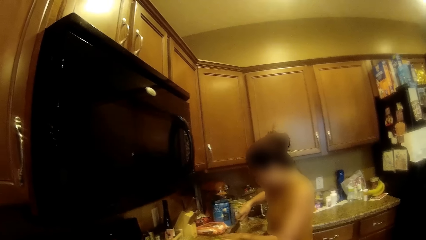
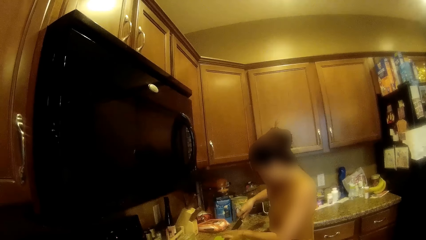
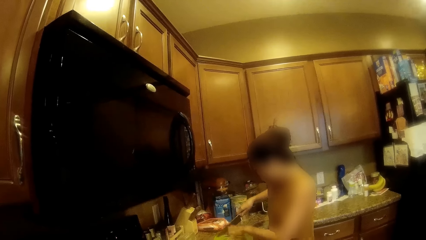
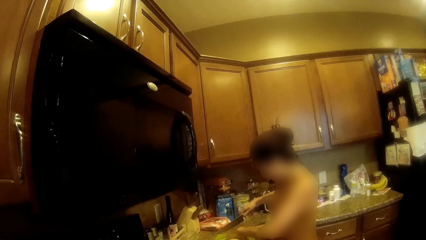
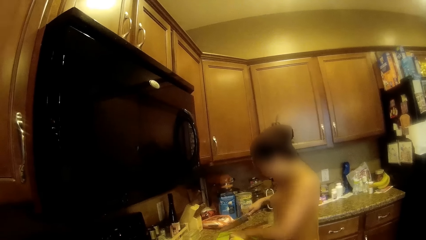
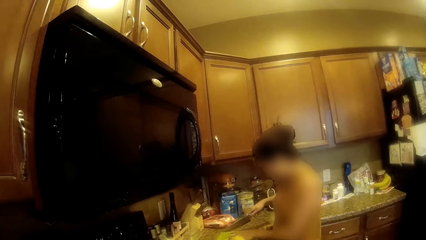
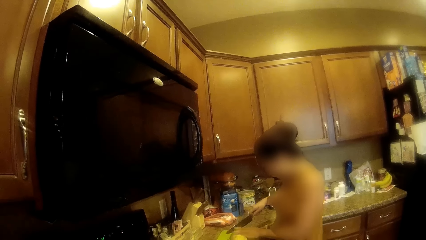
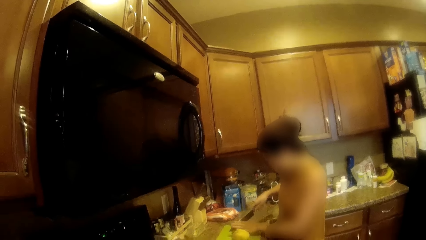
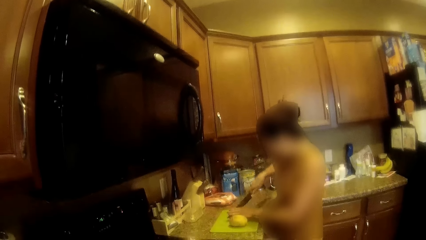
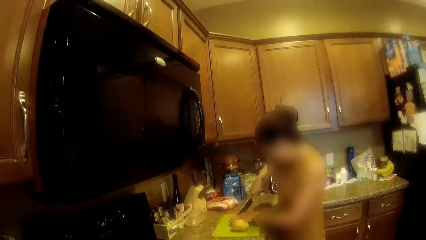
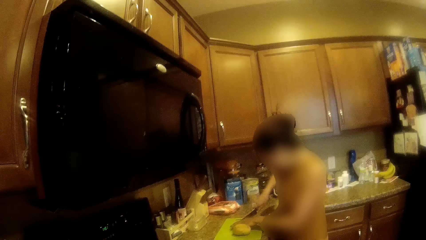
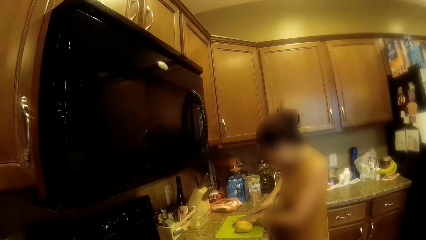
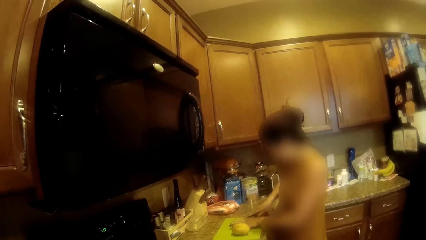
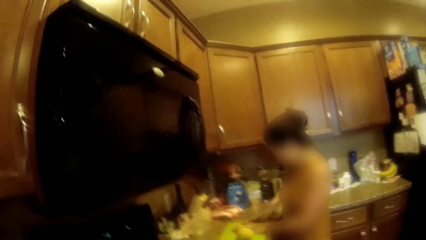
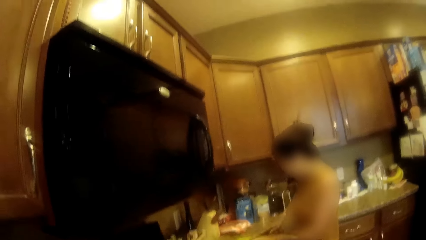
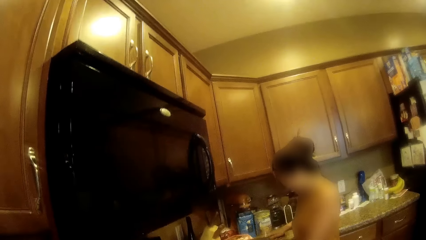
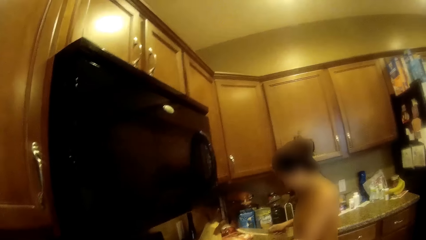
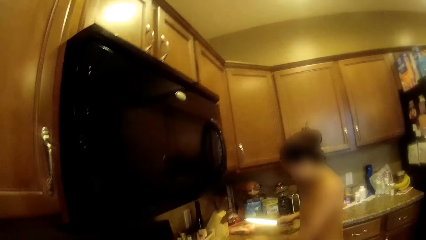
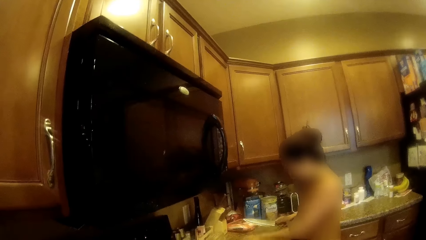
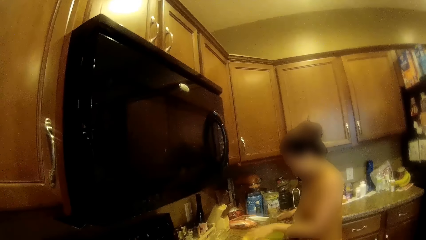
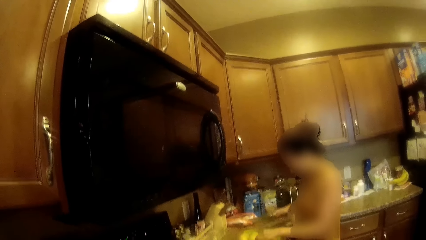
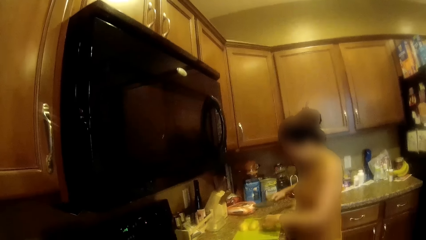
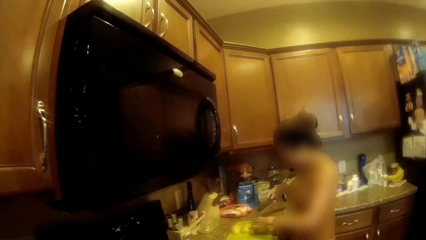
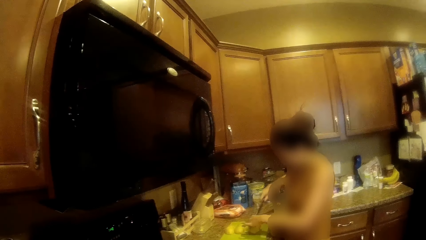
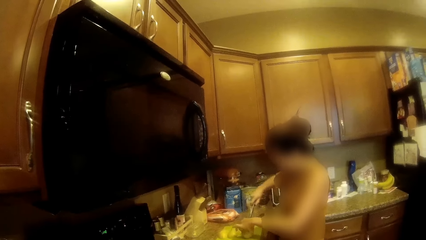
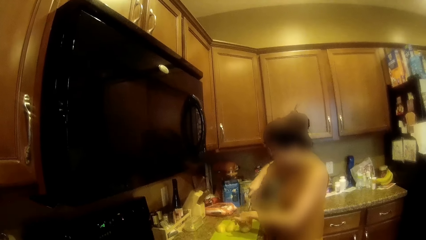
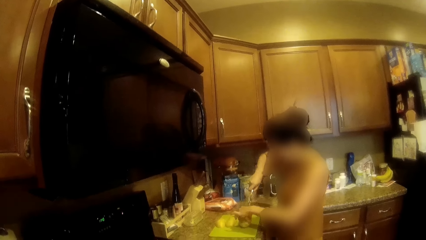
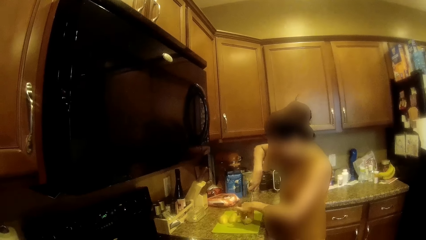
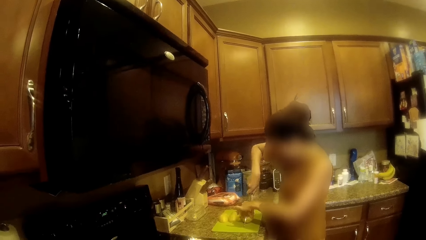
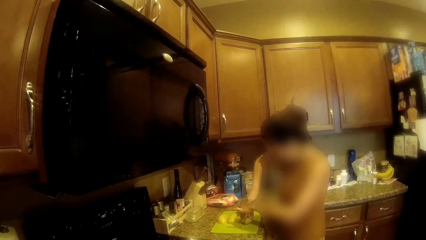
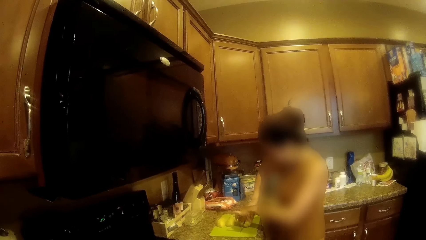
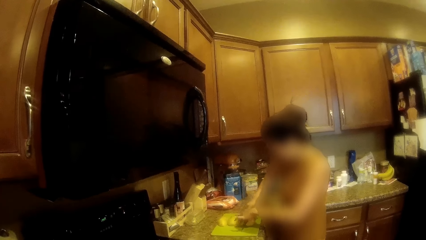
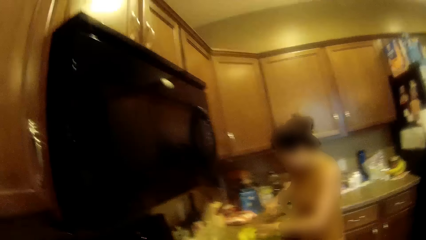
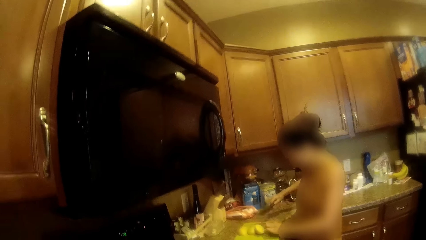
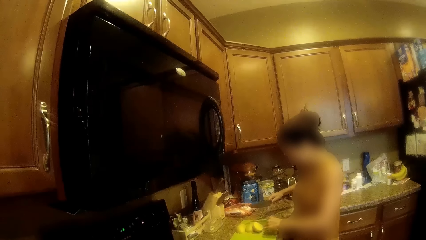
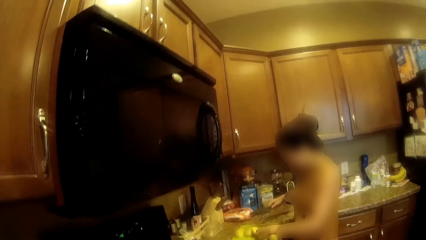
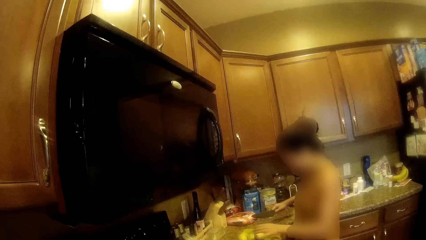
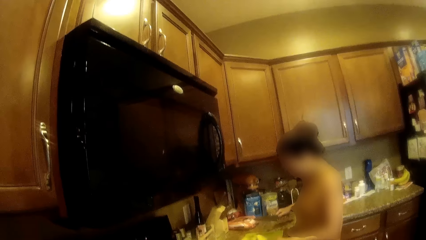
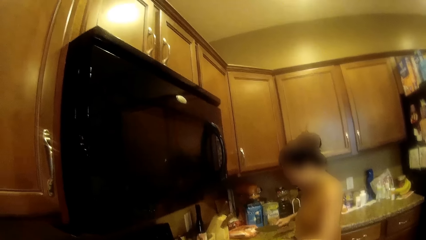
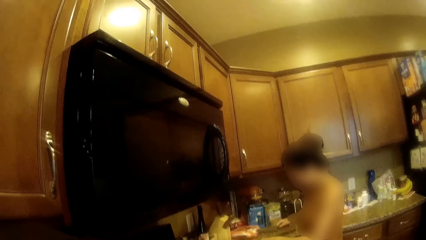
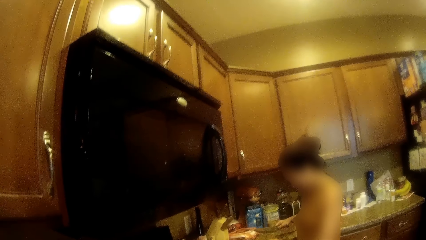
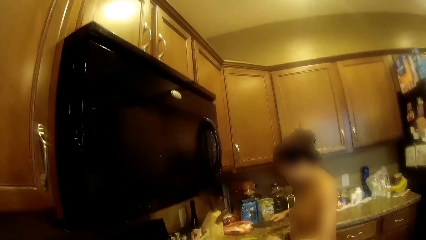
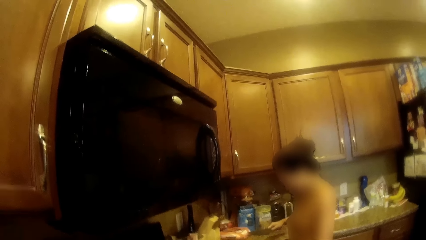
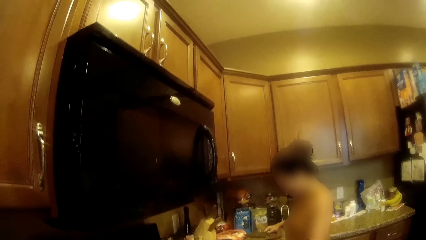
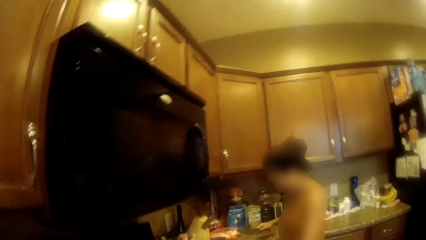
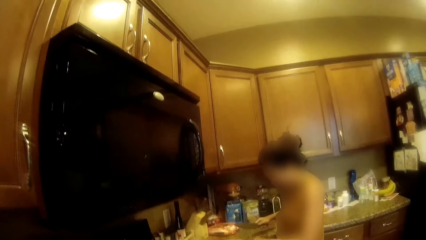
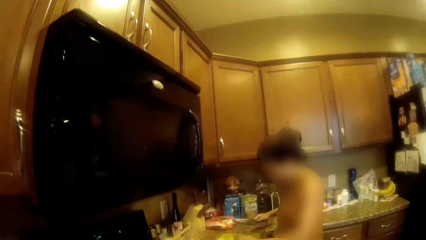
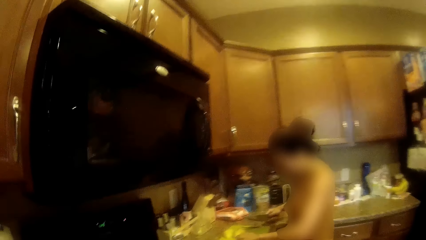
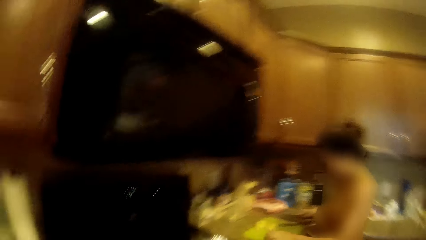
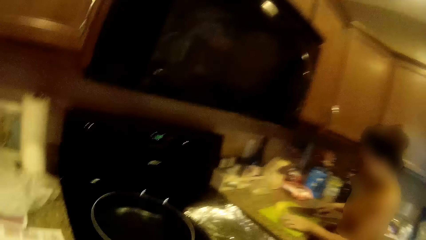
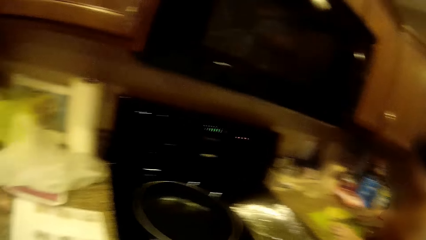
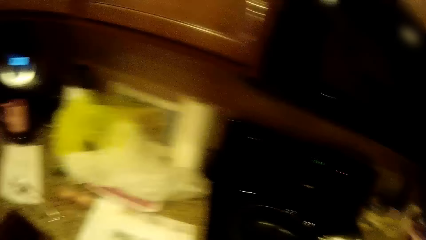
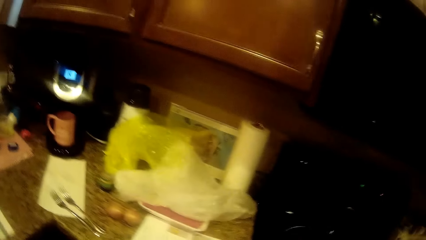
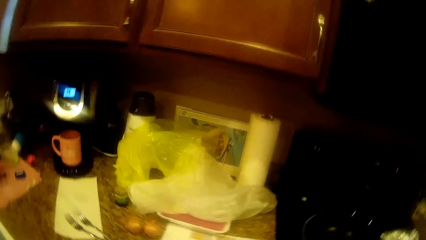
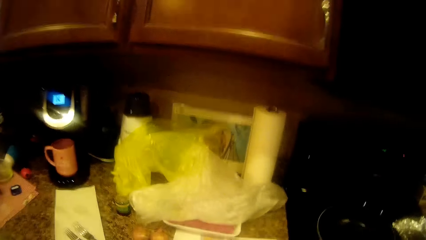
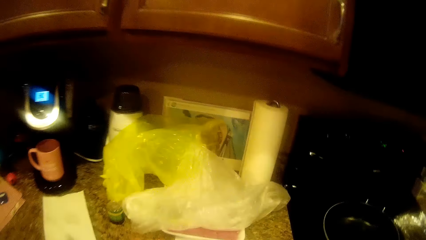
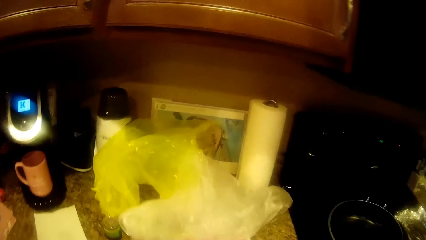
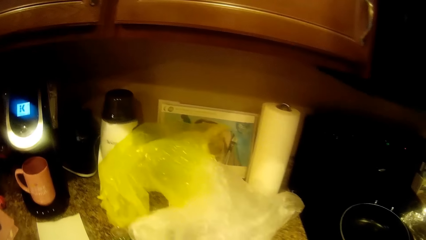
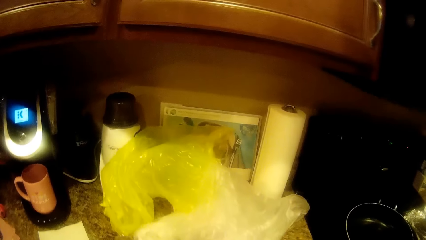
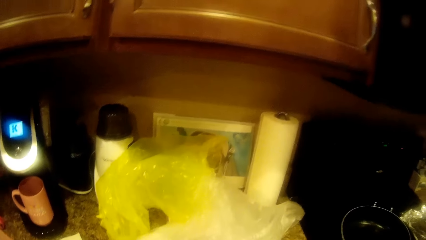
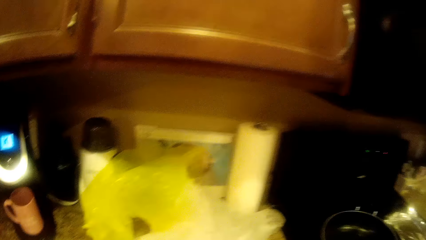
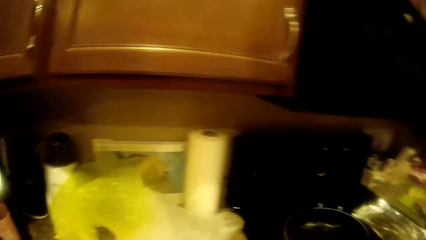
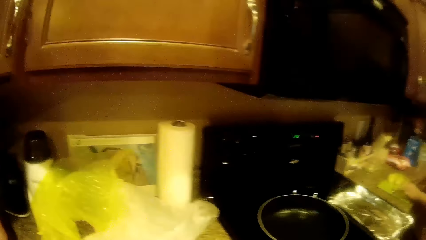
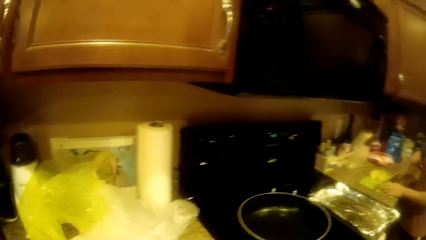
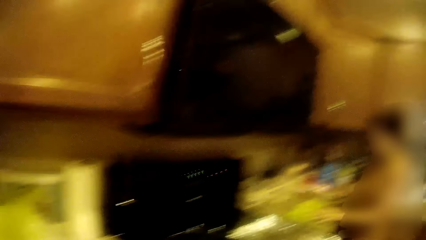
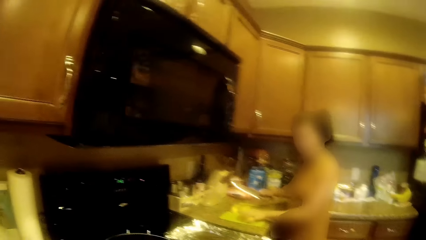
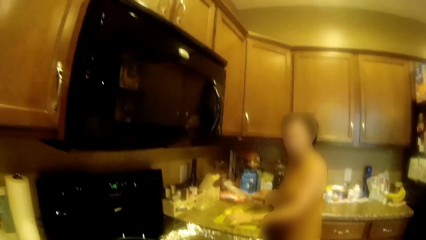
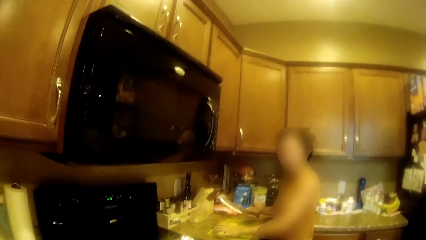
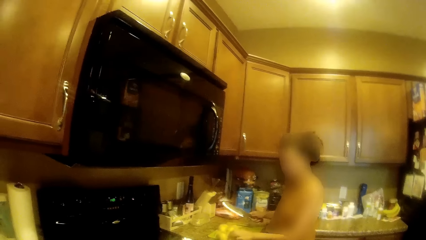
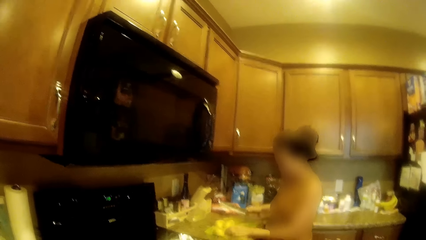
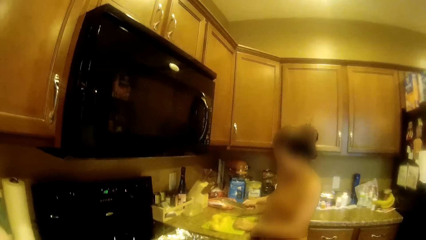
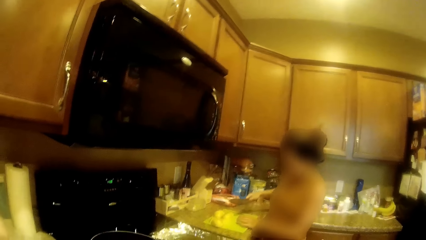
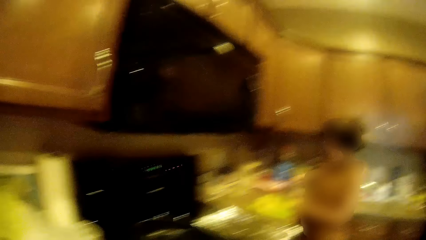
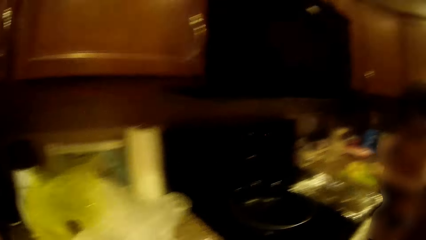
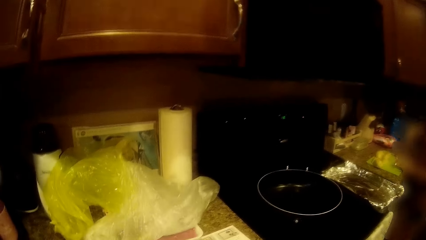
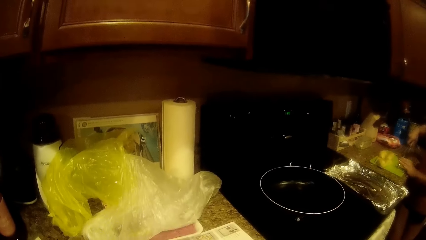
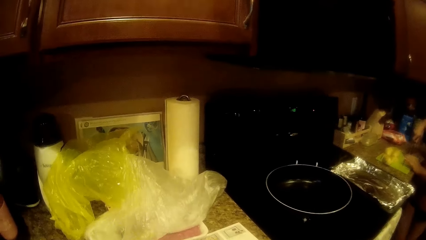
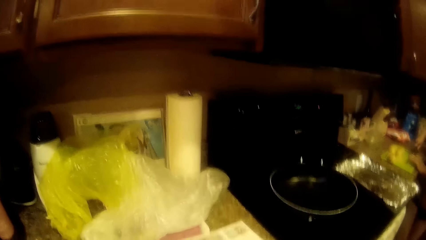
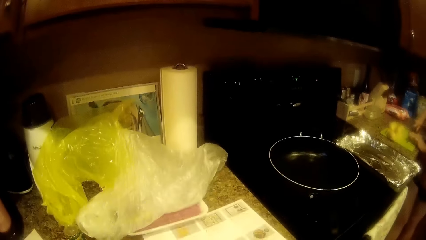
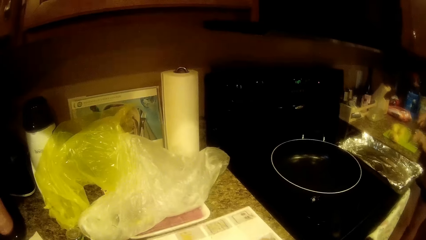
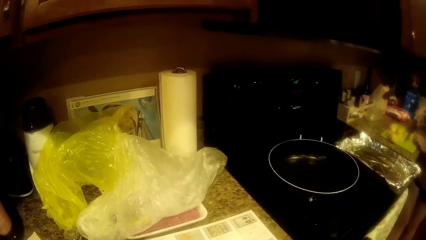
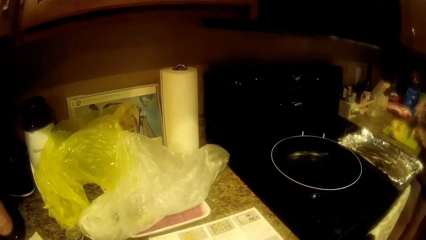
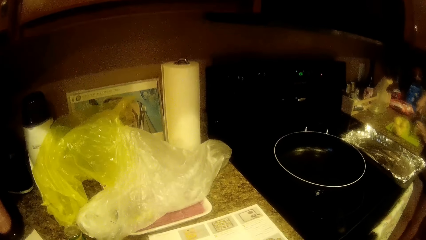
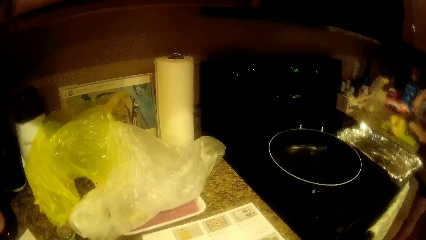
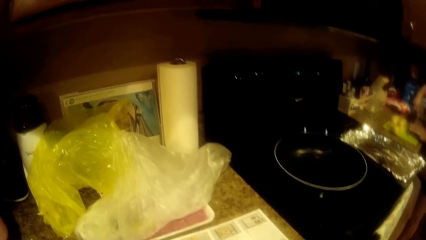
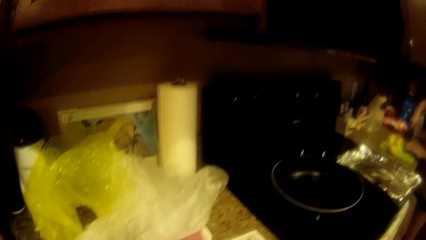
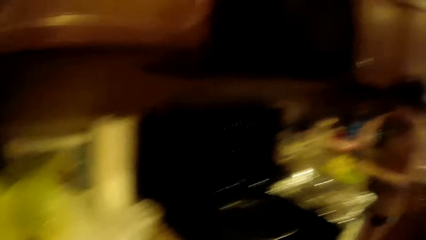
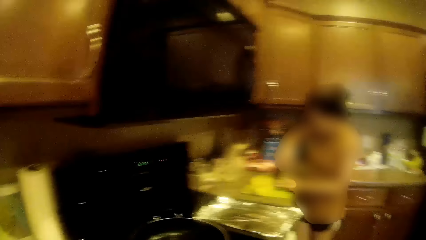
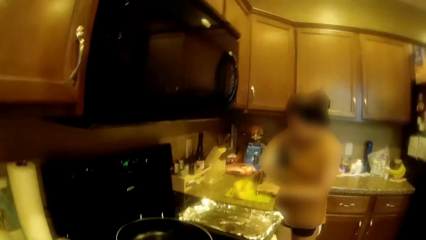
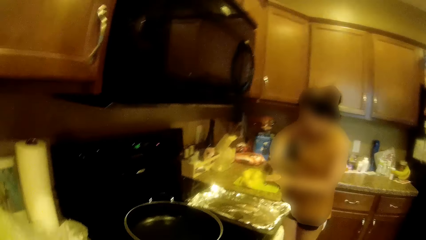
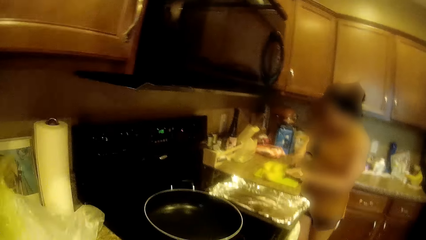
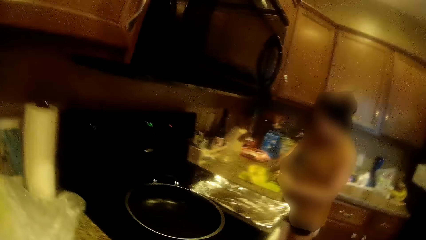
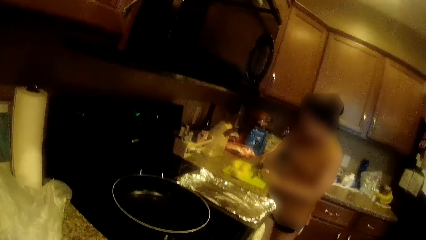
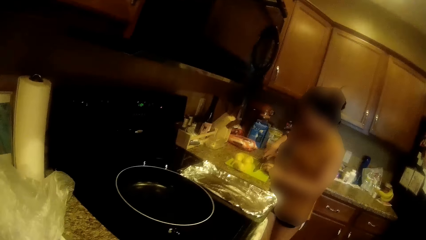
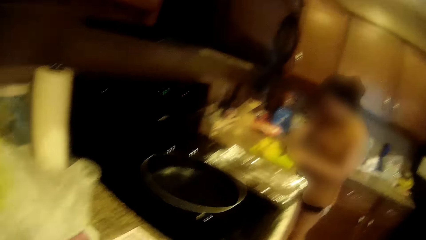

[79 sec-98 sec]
The camera wearer walks around the kitchen. They talk to a woman. The woman cuts a potato. The camera wearer adjusts the menu on the table.
